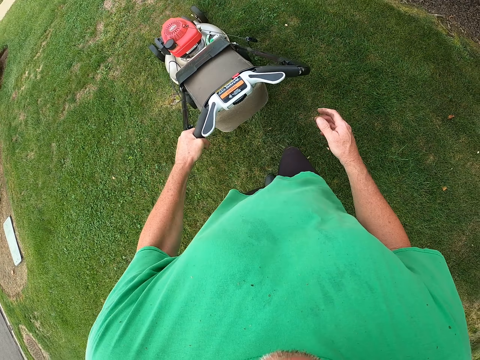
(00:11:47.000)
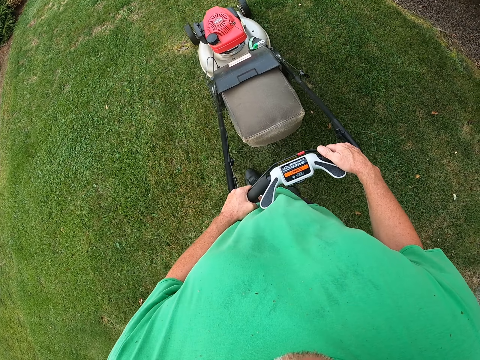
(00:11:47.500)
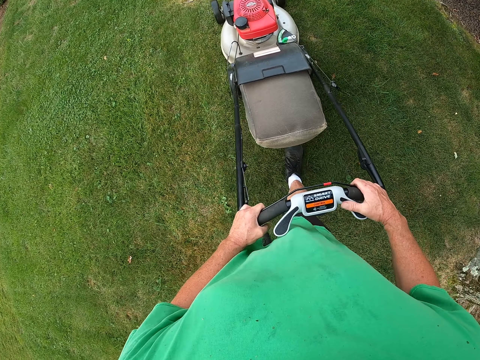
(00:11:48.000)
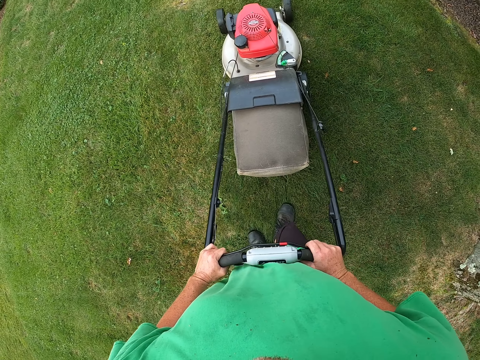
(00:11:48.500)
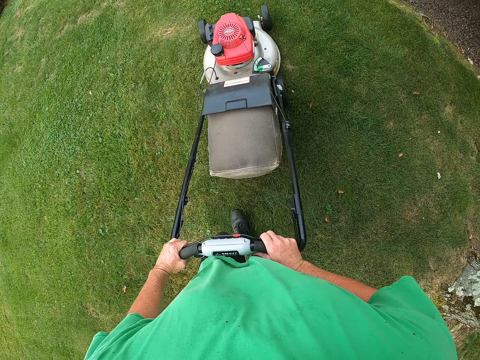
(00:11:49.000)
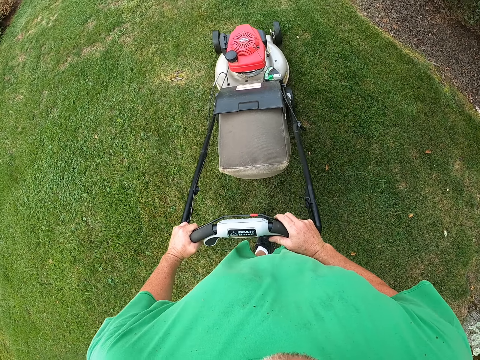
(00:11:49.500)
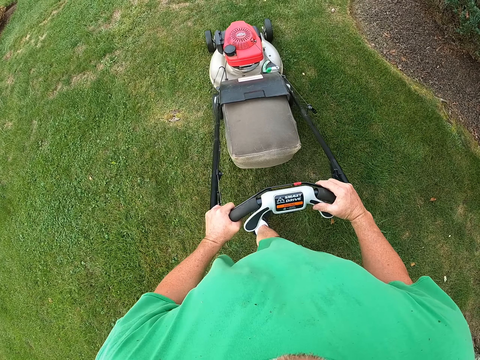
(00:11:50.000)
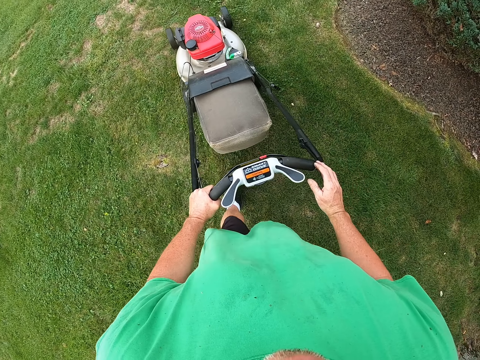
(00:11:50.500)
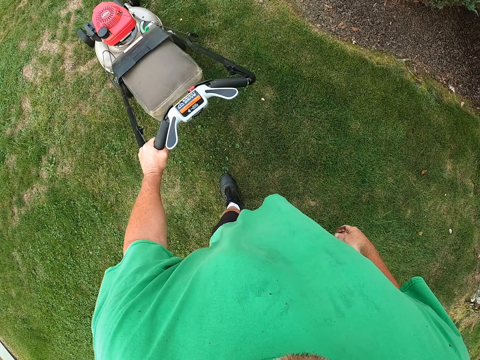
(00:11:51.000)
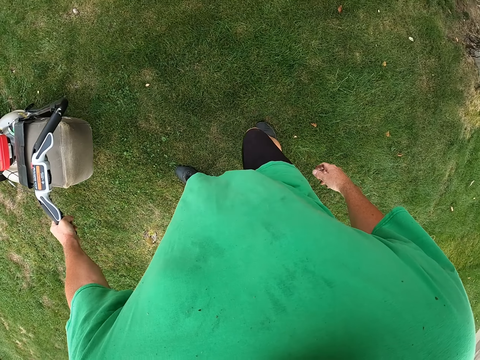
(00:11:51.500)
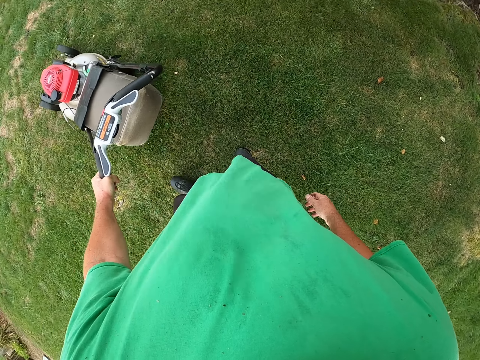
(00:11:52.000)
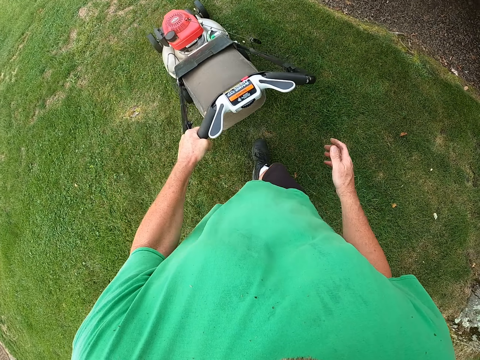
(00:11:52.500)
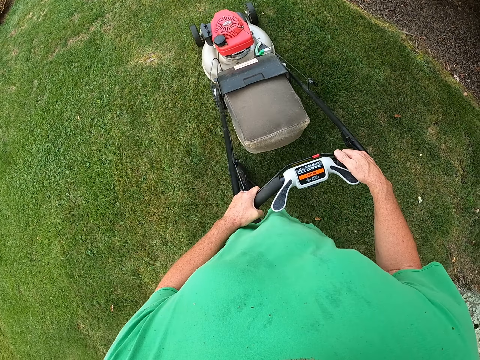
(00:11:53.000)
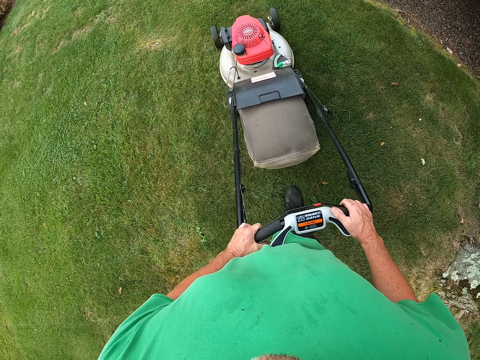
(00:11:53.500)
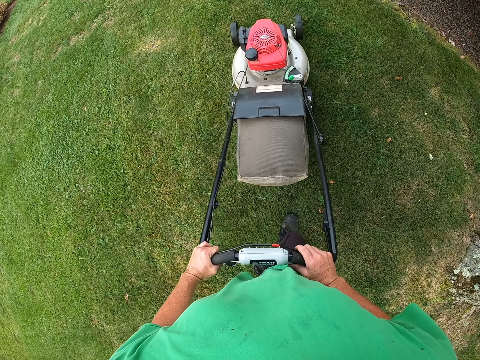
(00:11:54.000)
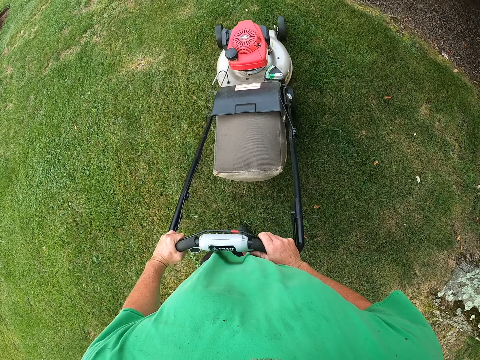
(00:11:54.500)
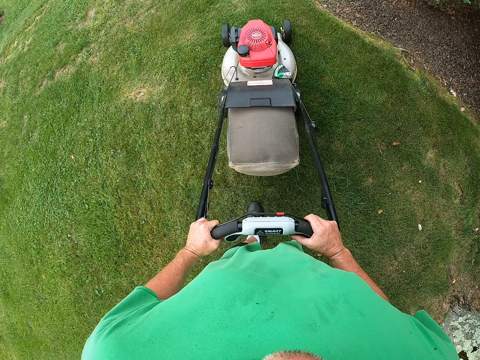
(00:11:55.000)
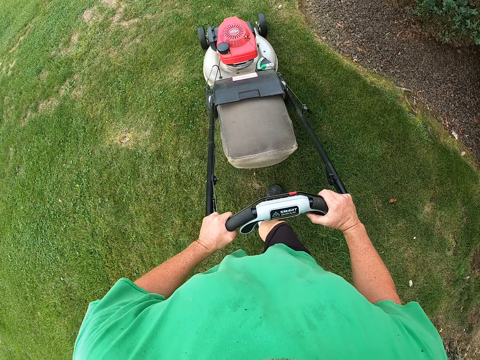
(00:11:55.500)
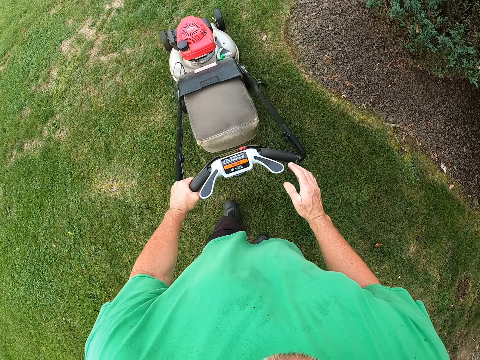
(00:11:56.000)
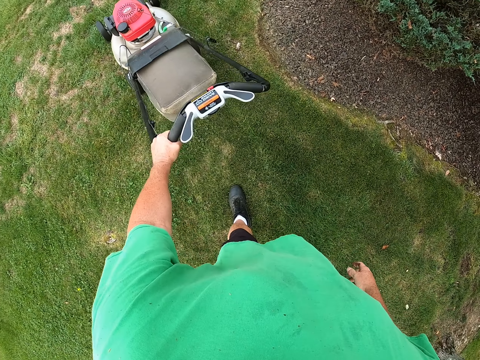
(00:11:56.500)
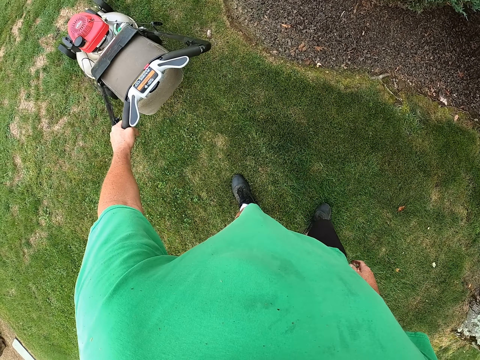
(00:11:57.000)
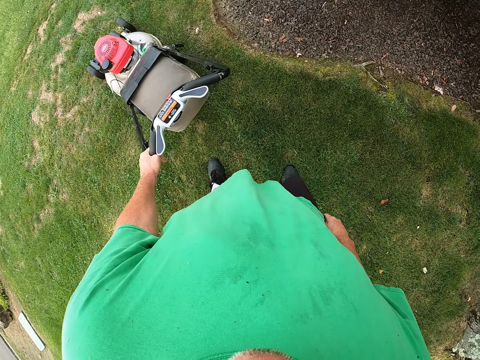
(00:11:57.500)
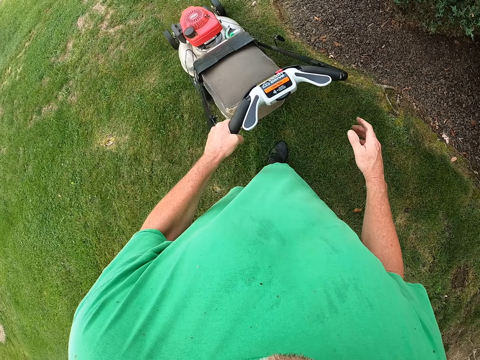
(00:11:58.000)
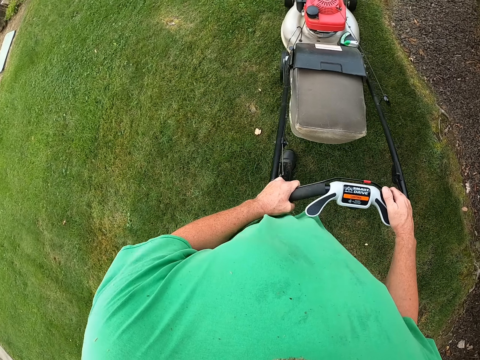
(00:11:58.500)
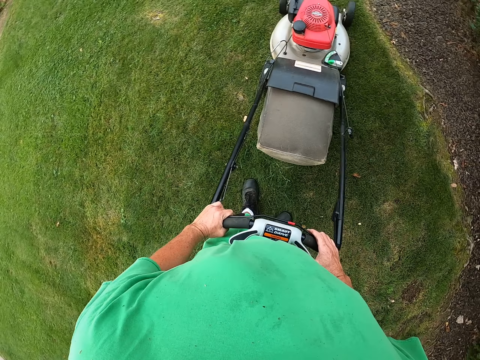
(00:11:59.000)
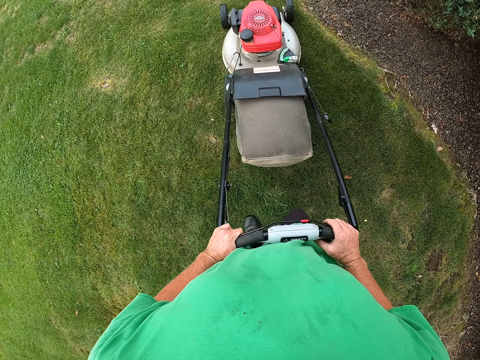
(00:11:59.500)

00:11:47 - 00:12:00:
The camera wearer returns a hand on the lawn machine handle. They move with the lawn machine on the grass. They remove a hand from the handle of the lawn machine. They move with the lawn machine on the grass. They return a hand on the lawn machine handle. They move with the lawn machine on the grass. They remove a hand from the handle of the lawn machine. They move with the lawn machine on the grass. They return a hand on the lawn machine handle. They move with the lawn machine on the grass.

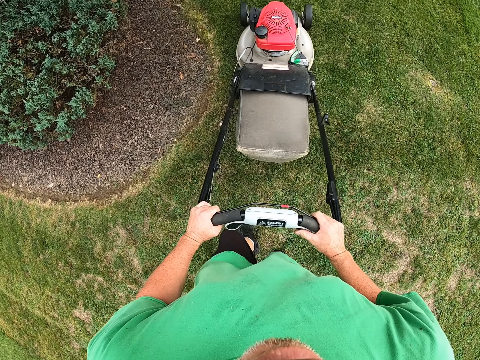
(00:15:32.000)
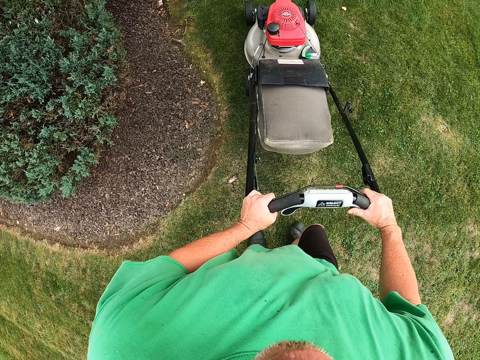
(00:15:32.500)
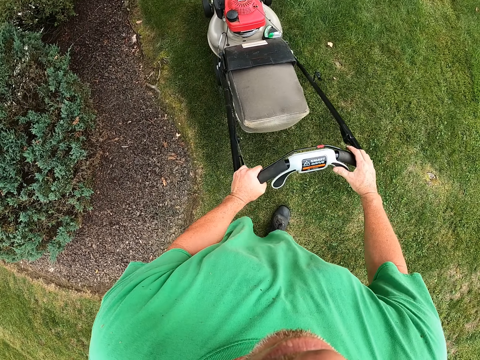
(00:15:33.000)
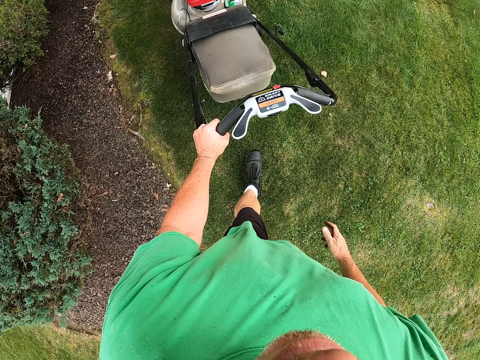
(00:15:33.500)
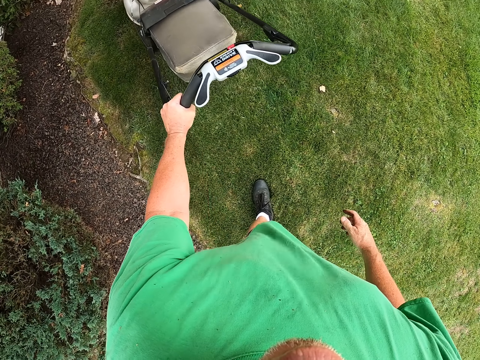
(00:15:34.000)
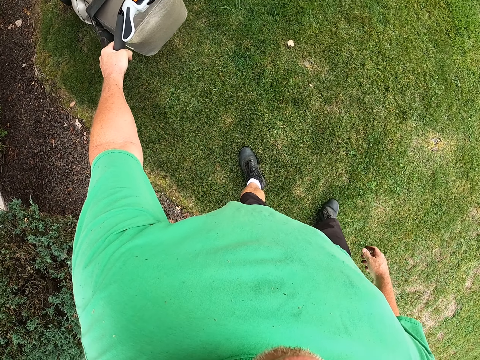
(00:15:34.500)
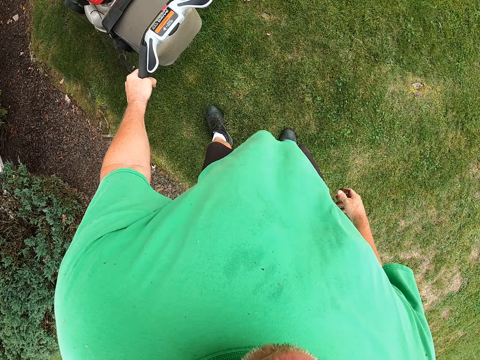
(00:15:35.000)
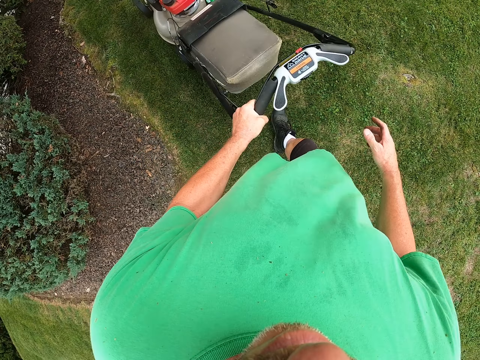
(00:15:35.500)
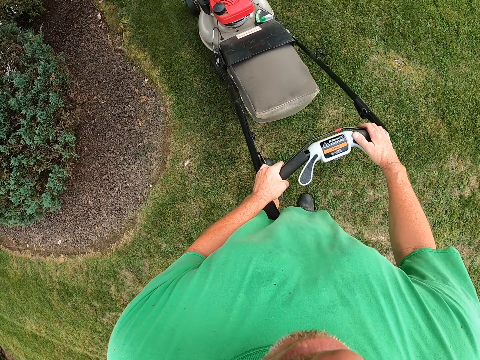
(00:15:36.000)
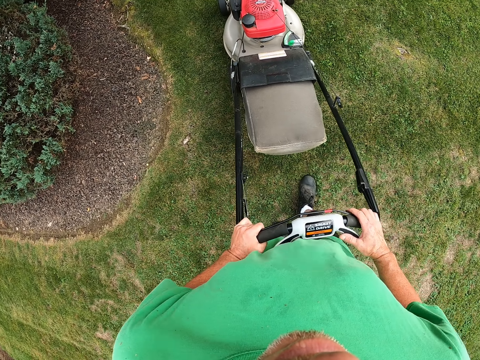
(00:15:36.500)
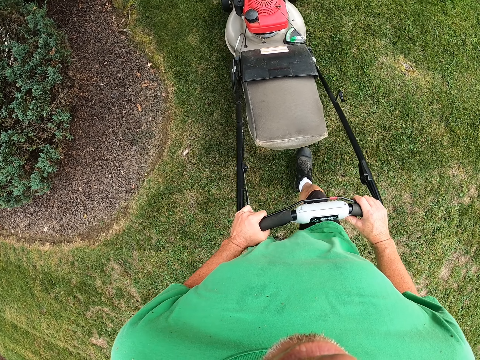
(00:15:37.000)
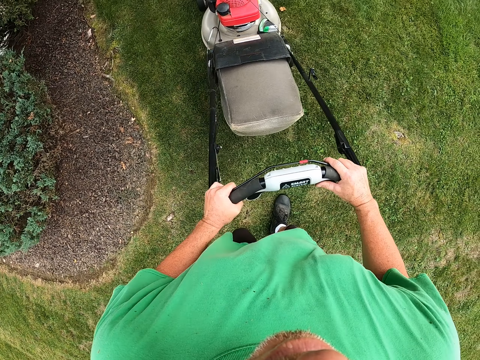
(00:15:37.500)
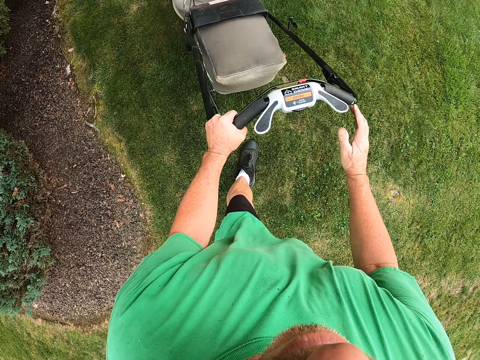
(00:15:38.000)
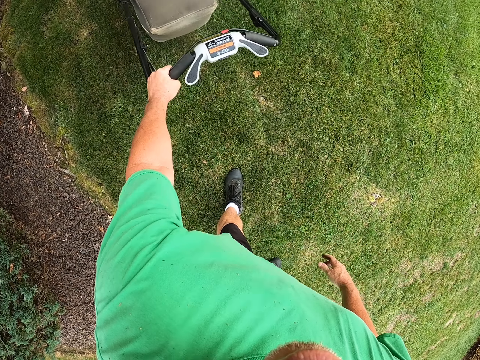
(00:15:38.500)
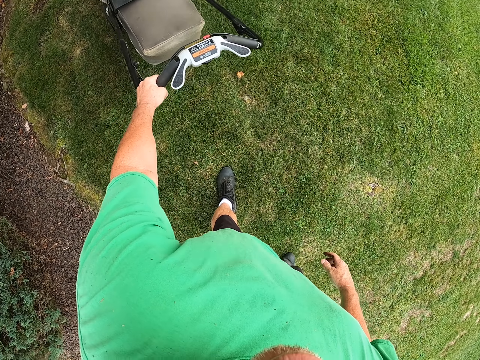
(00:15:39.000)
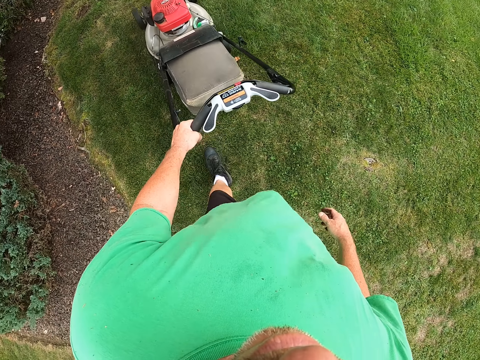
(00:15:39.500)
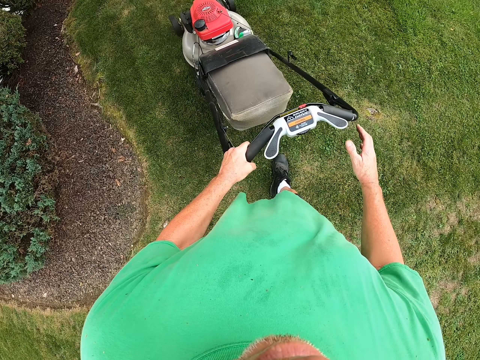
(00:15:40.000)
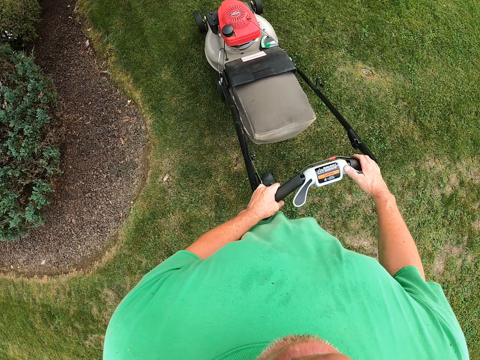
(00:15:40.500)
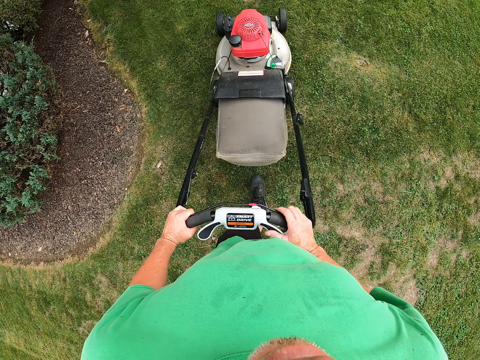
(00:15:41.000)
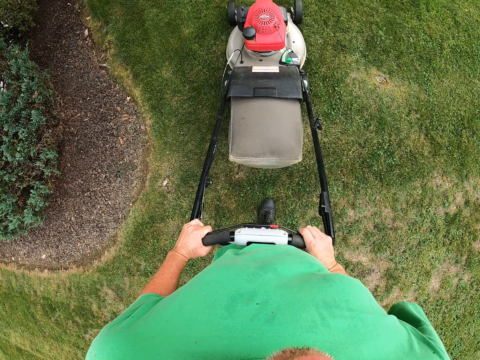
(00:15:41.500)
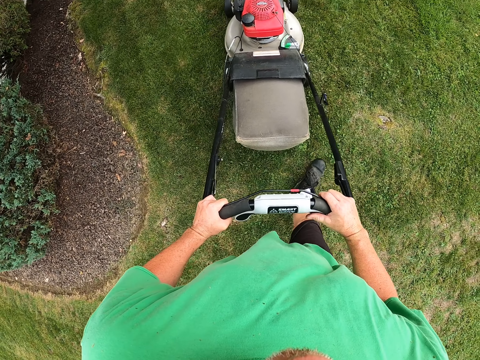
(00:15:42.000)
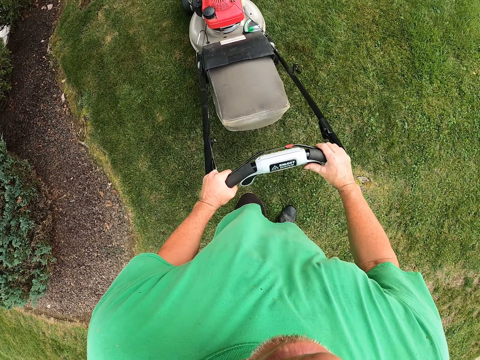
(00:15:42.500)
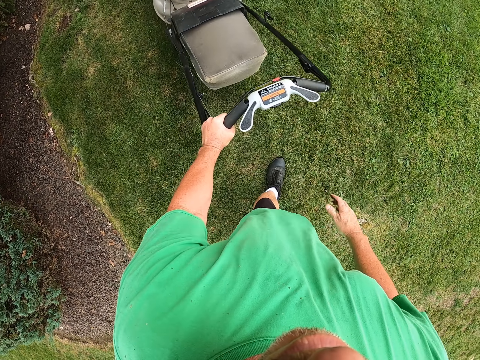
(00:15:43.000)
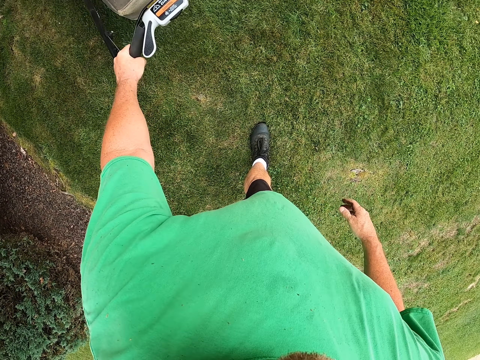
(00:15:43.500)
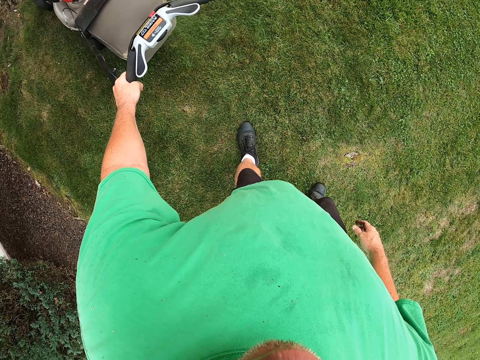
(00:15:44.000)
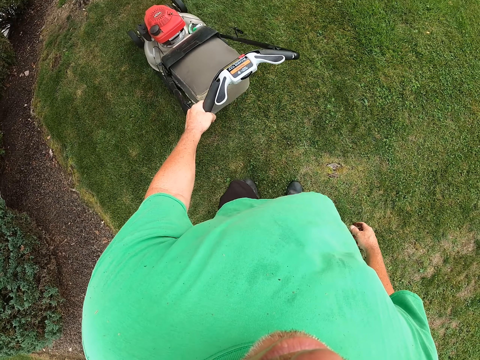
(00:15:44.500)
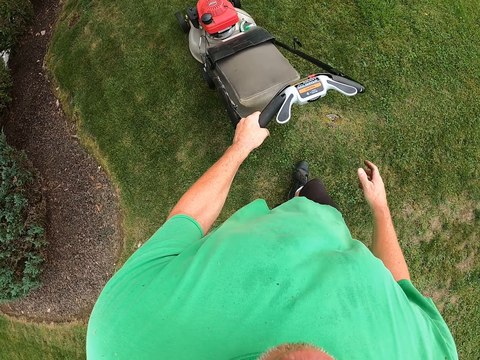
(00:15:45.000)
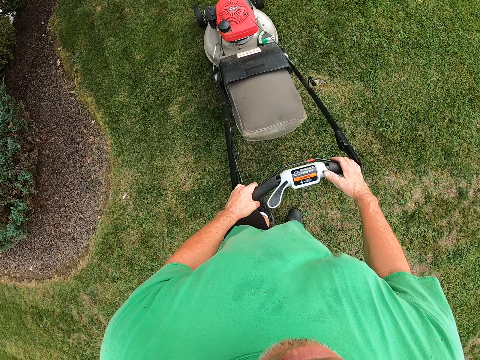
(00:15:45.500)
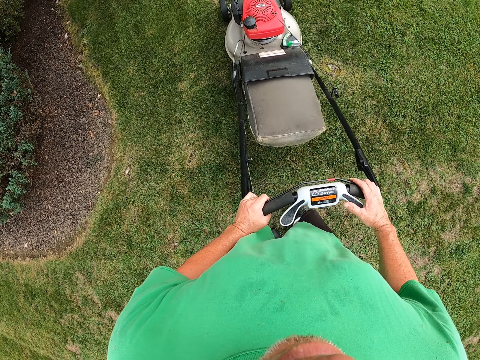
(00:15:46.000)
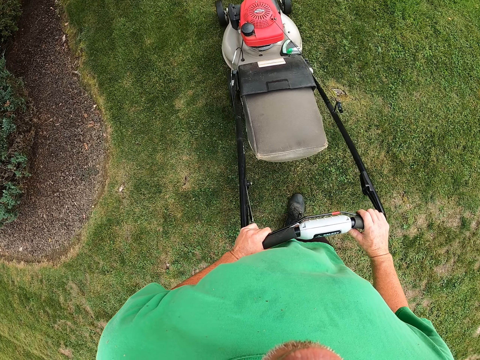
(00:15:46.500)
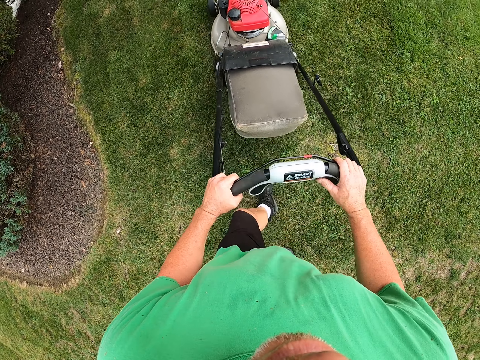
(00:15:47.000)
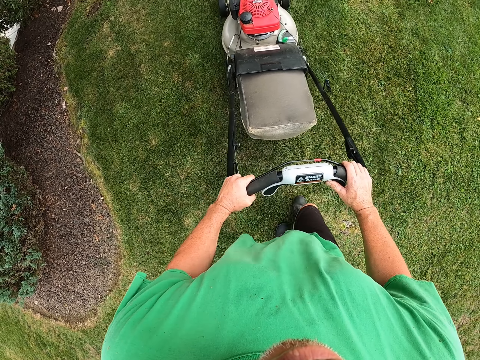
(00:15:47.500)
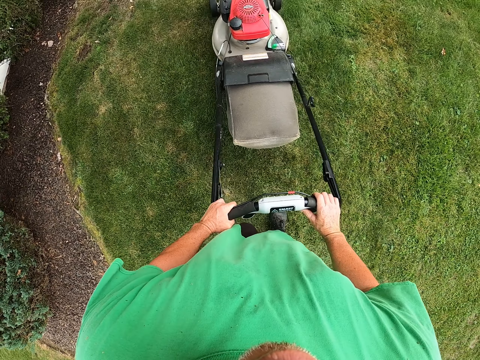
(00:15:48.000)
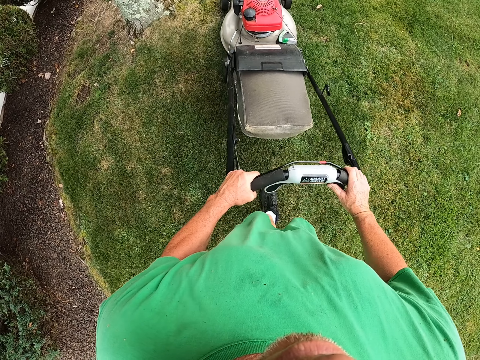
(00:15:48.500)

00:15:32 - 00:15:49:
The camera wearer removes a hand from the grass cutter handle. They cut the grass. They hold the grass cutter handle with both hands. They cut the grass.
